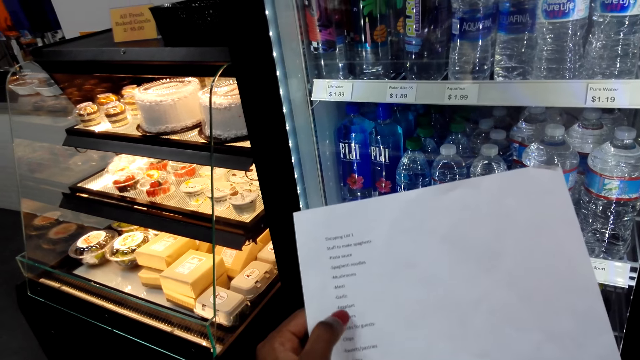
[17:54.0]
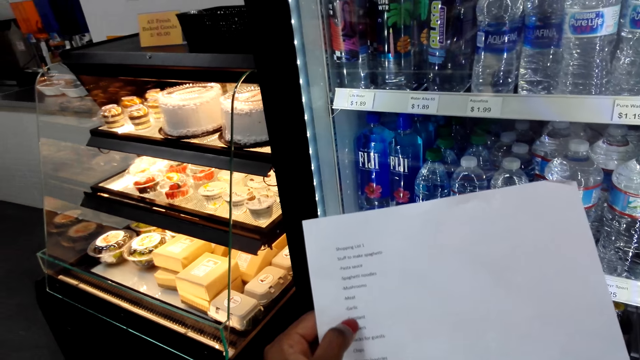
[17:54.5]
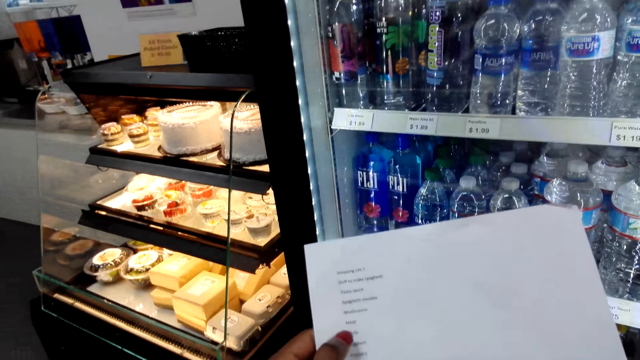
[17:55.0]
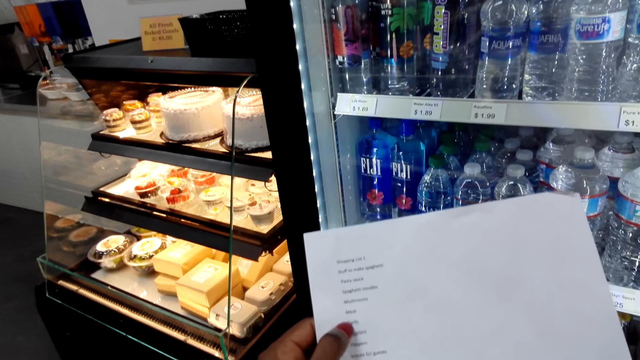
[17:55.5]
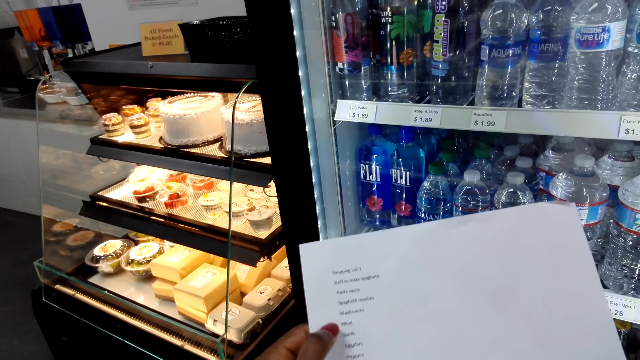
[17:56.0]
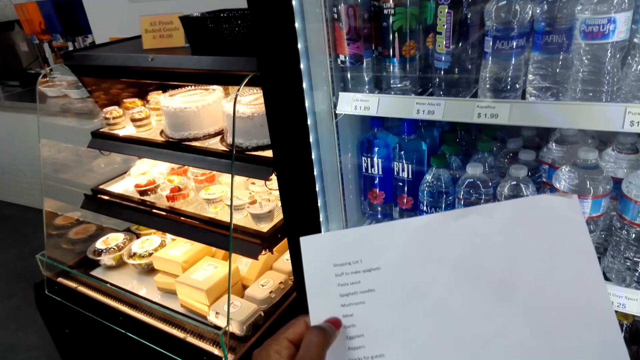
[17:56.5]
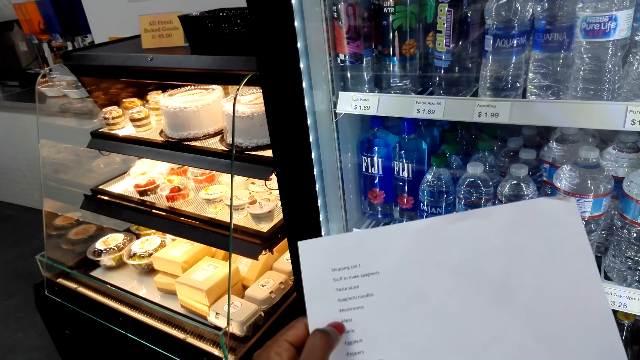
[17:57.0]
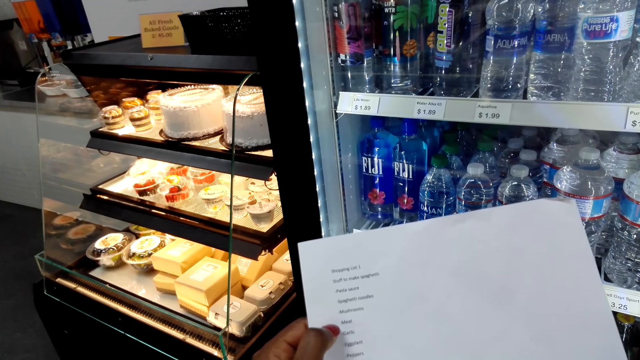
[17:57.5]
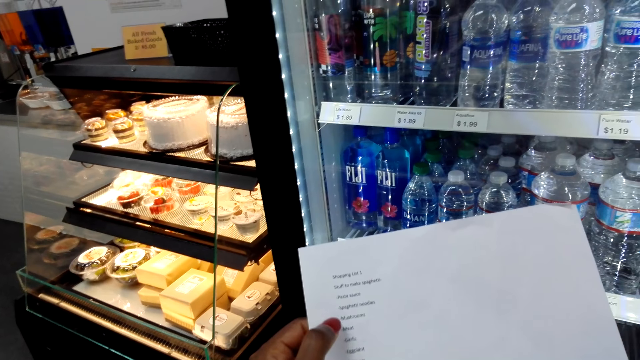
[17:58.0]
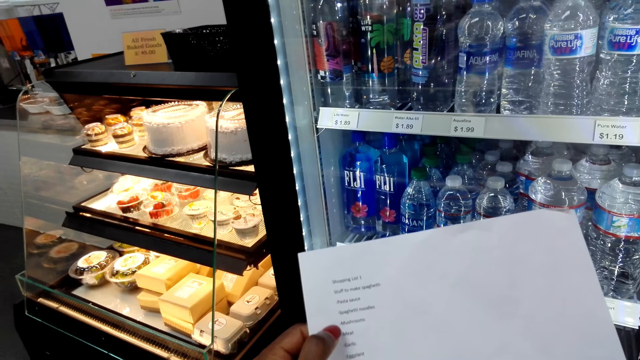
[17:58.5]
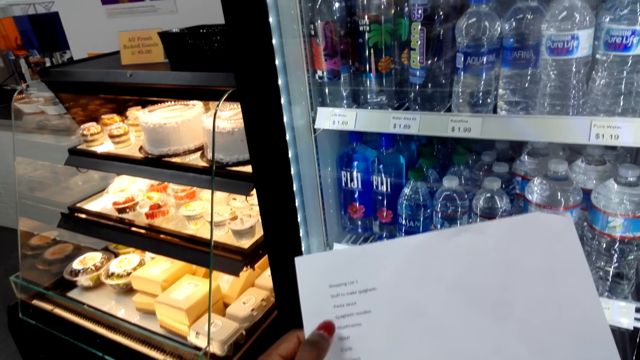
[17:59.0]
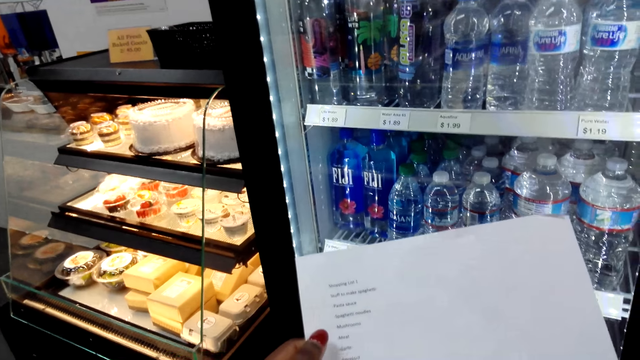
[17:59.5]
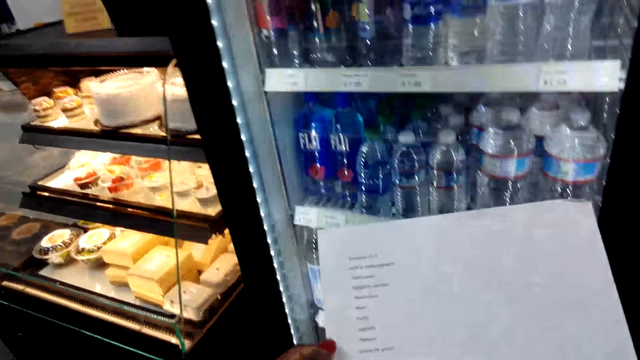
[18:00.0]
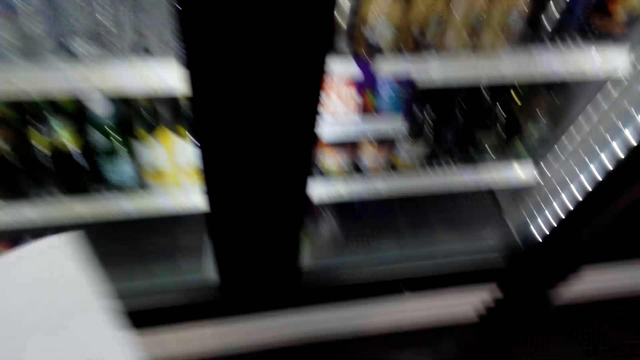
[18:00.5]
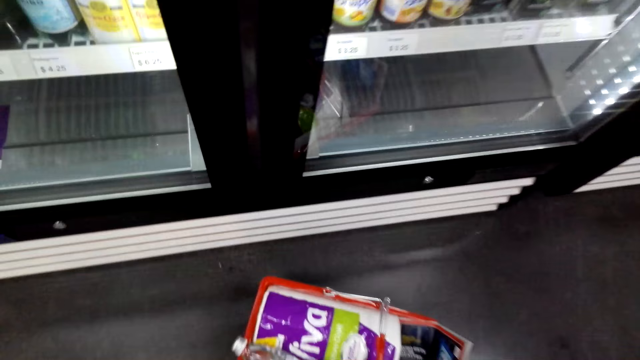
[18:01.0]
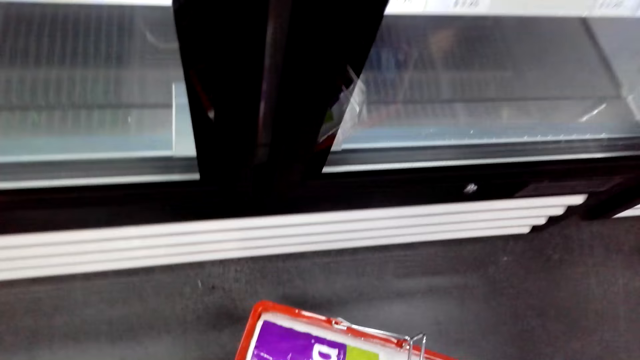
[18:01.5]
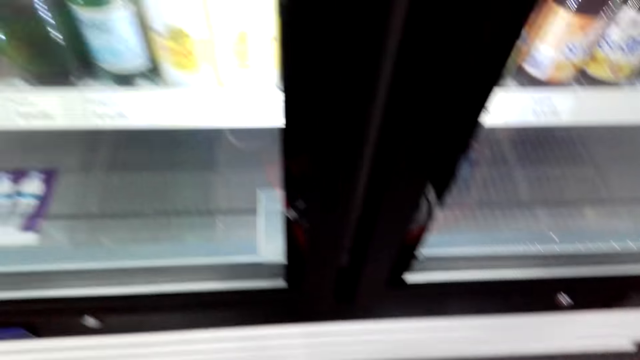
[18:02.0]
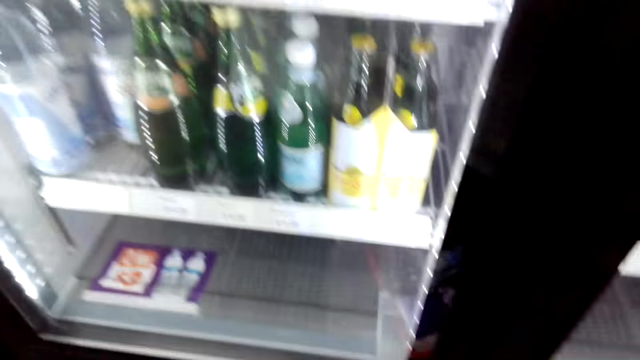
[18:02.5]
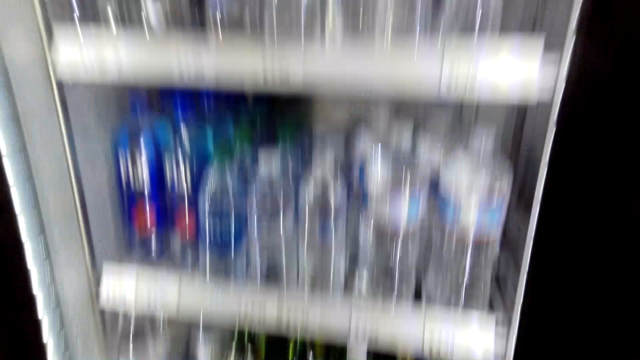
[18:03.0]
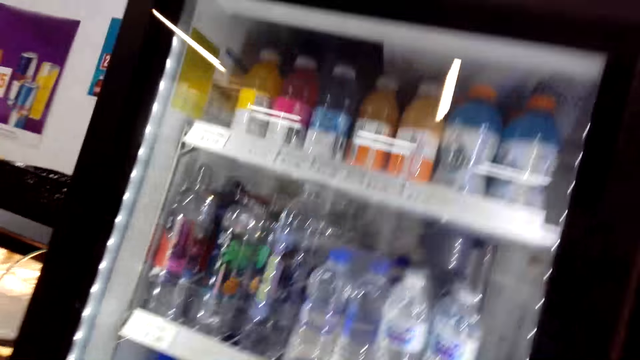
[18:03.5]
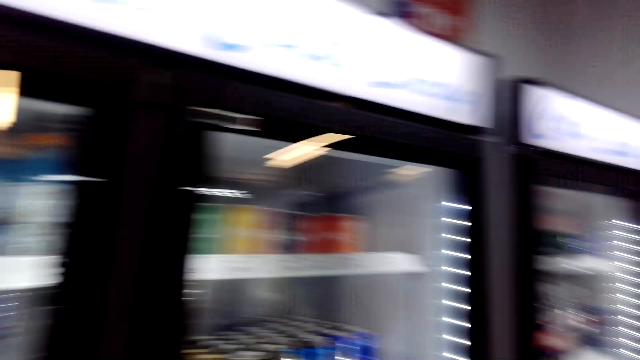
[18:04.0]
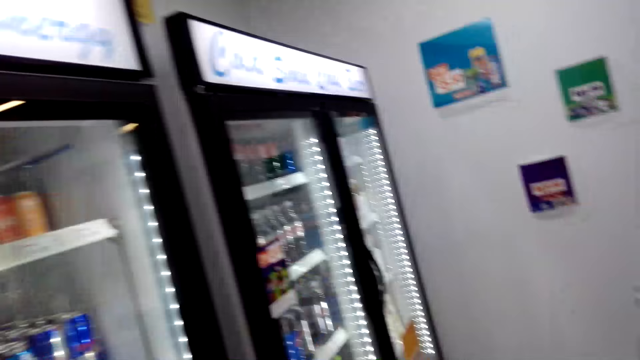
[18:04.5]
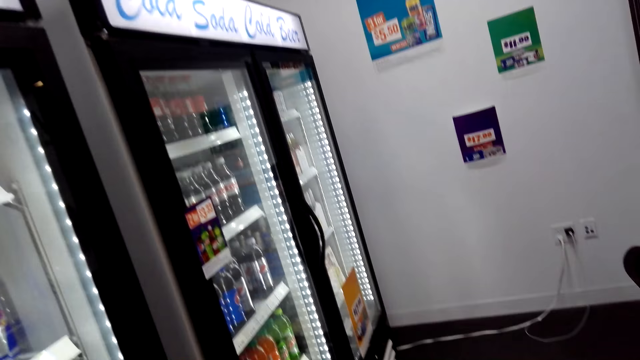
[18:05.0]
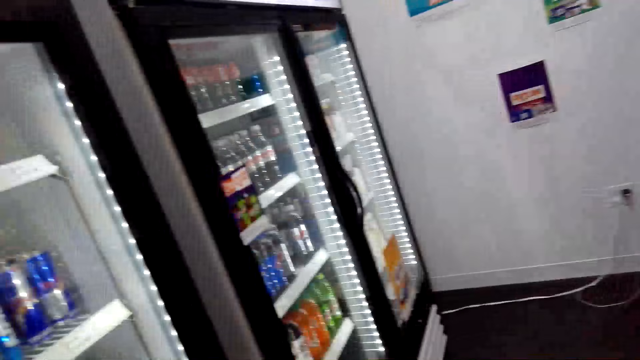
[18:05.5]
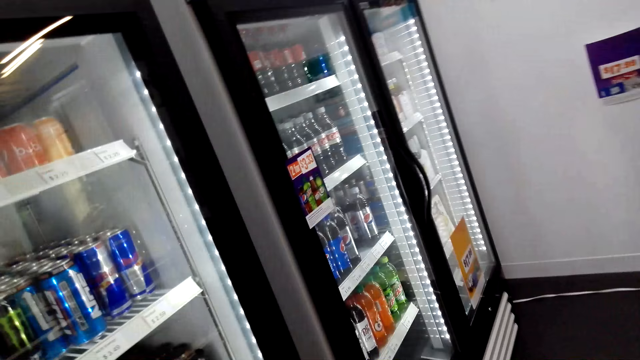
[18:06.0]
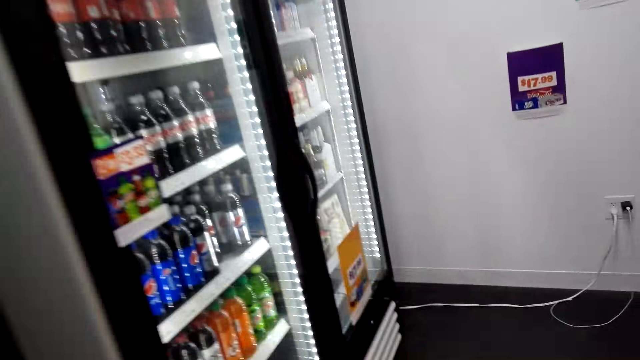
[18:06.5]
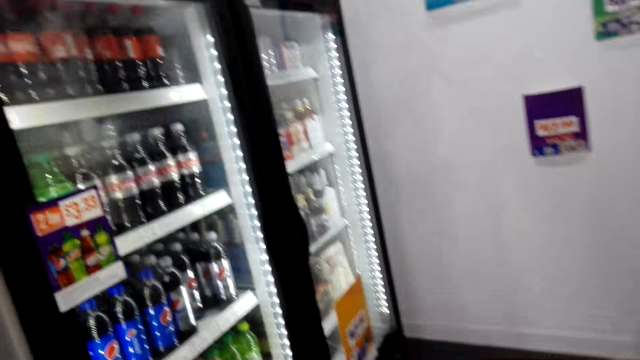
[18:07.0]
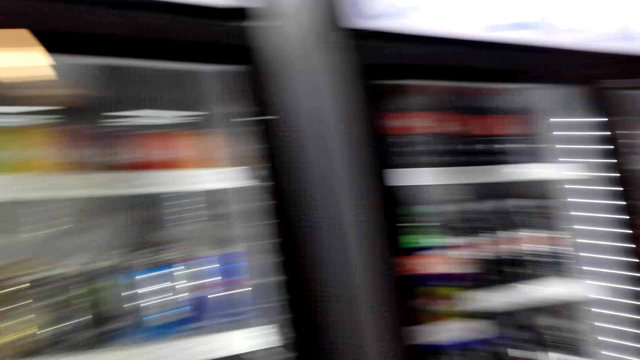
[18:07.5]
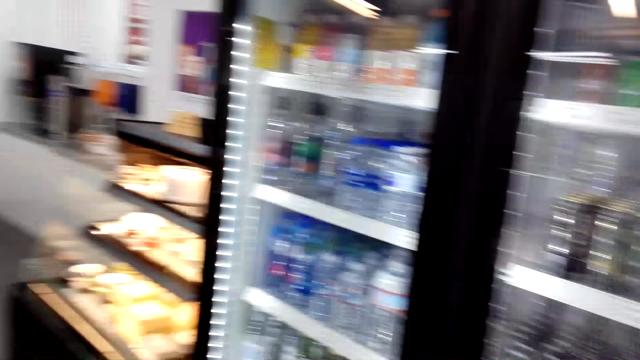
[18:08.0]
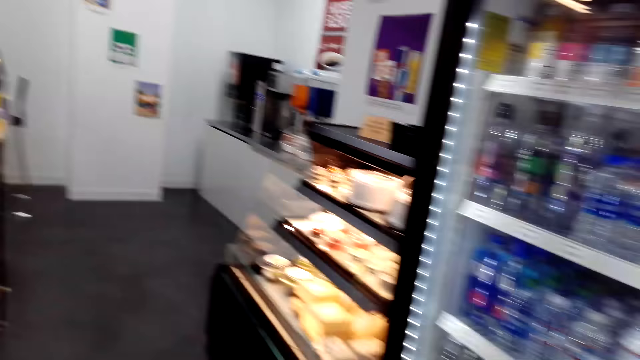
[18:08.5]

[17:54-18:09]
The camera wearer looks around. They look at the shopping basket. They look at the refrigerator. They move around.

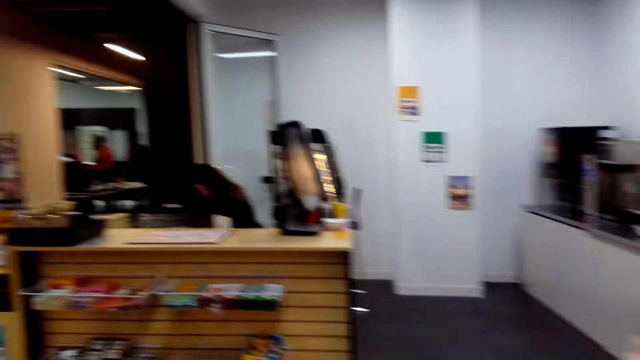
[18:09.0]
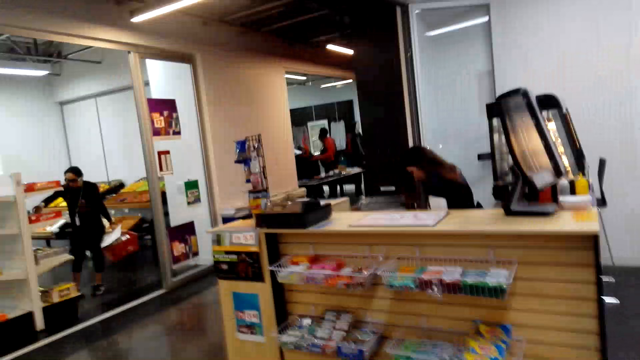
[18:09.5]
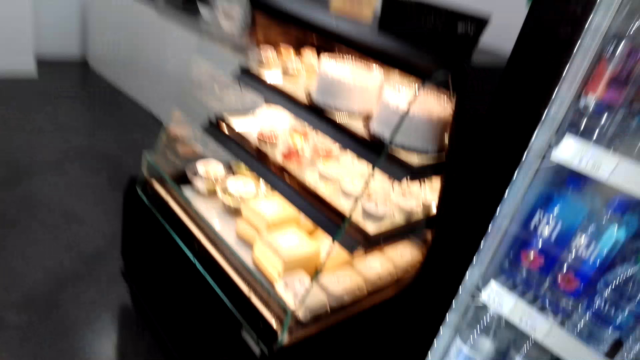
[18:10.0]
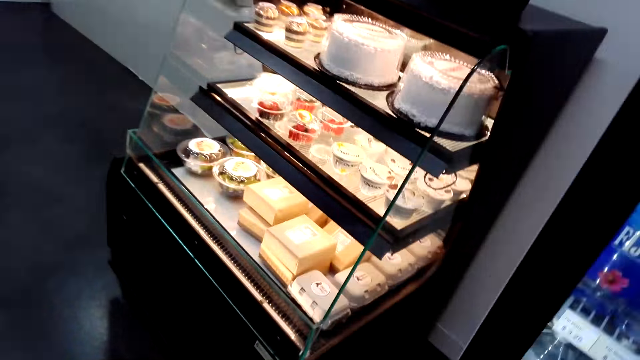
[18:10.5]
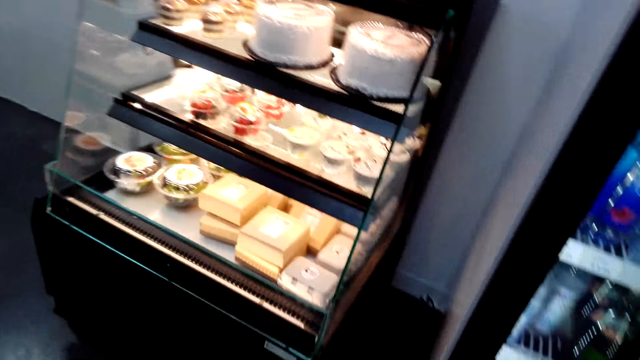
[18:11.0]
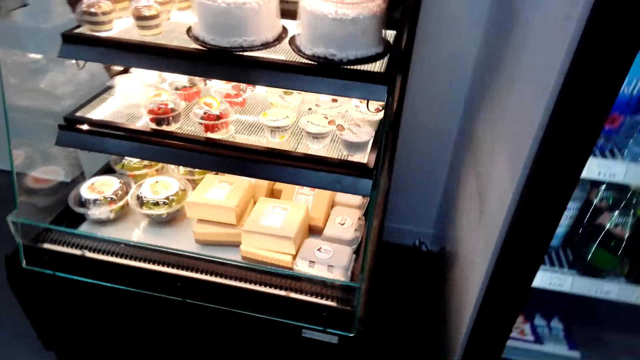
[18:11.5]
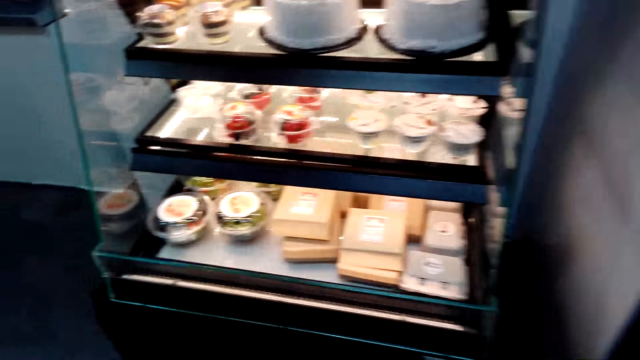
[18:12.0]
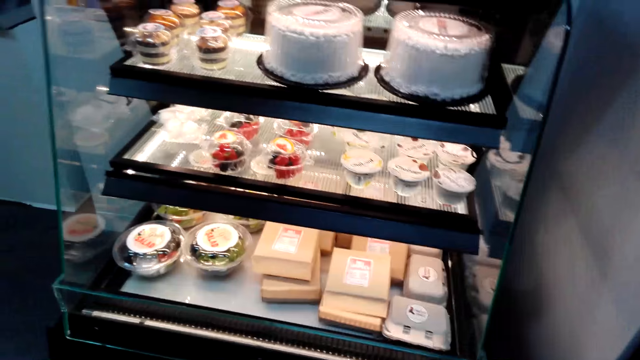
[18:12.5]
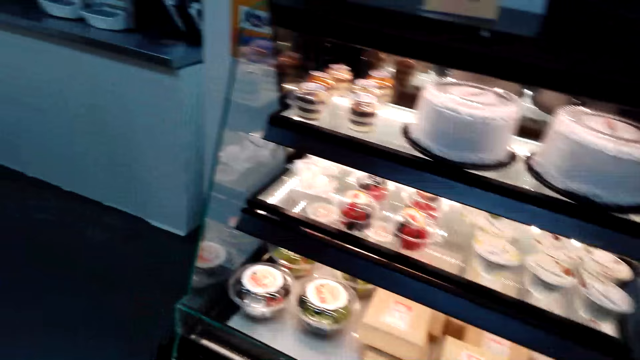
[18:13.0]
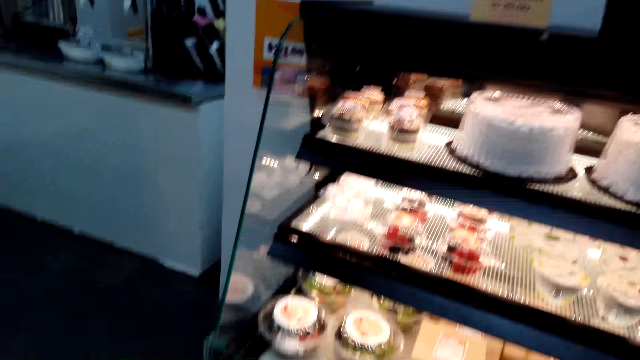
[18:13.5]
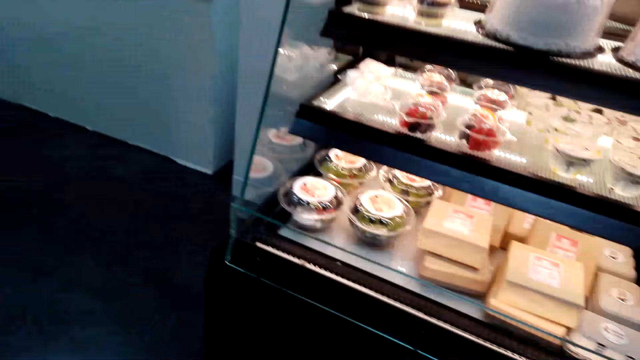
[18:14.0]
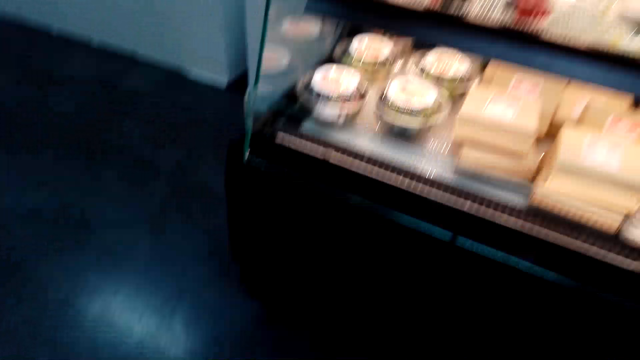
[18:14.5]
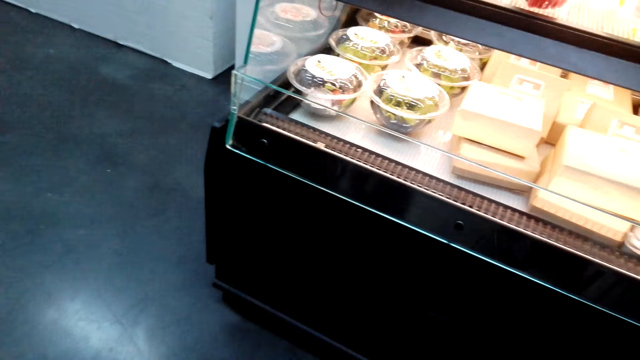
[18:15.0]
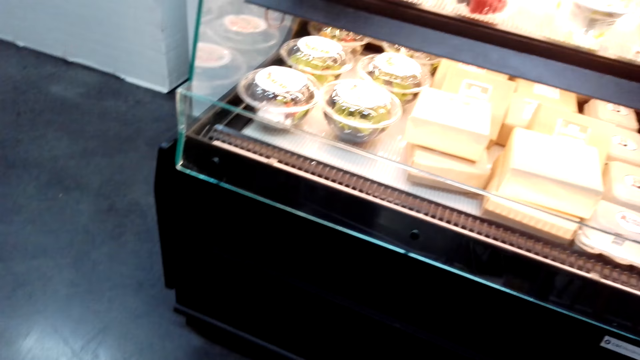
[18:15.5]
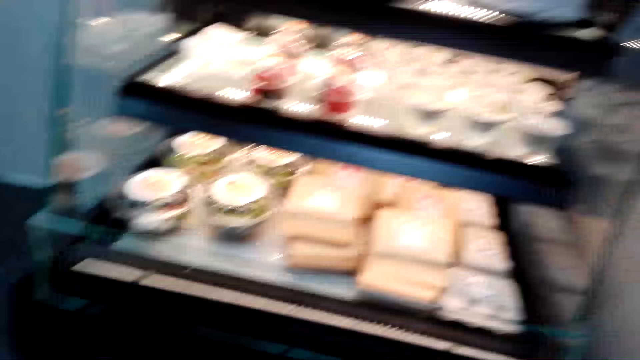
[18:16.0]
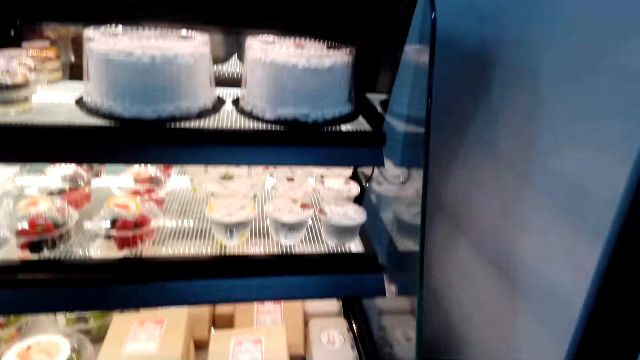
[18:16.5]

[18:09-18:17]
The camera wearer looks at the cakes. They talk to a woman.
